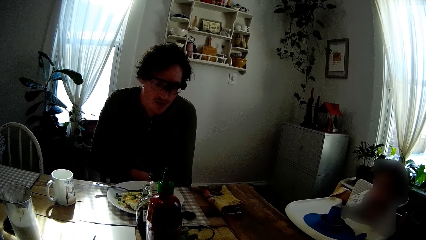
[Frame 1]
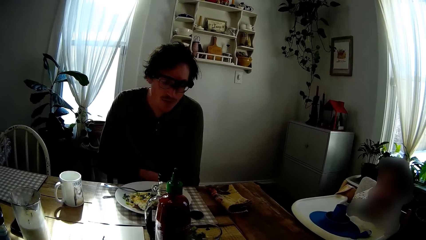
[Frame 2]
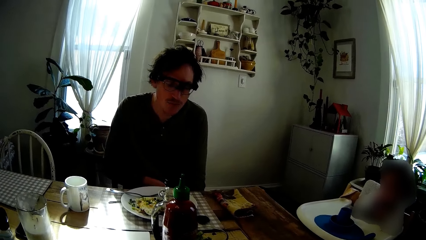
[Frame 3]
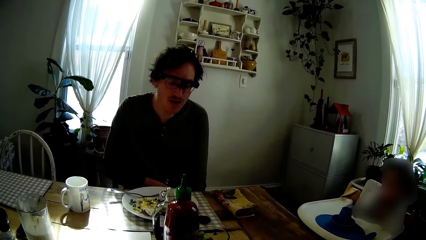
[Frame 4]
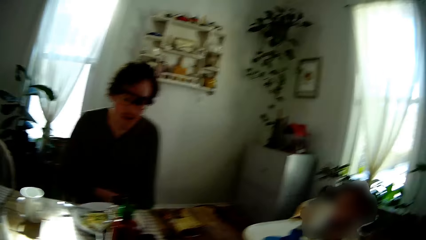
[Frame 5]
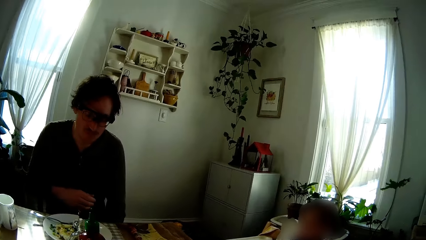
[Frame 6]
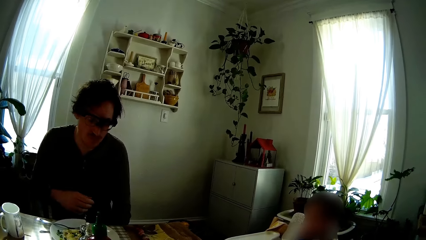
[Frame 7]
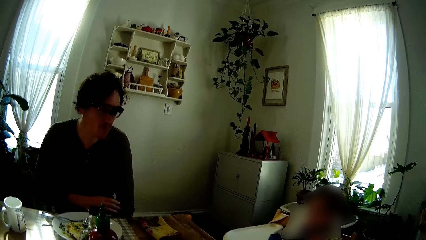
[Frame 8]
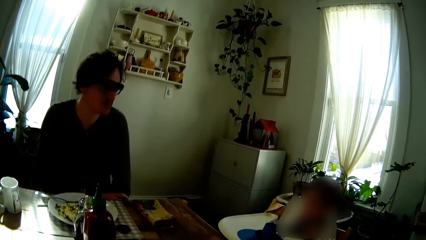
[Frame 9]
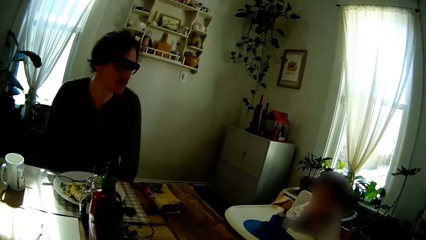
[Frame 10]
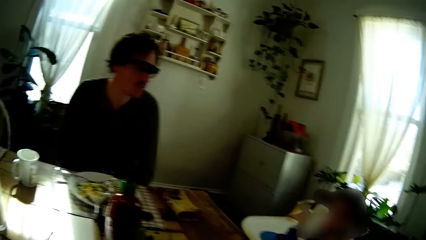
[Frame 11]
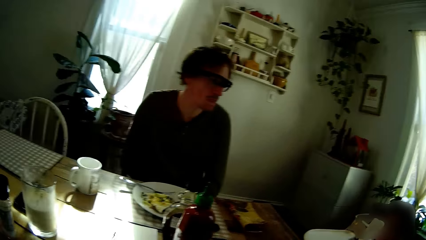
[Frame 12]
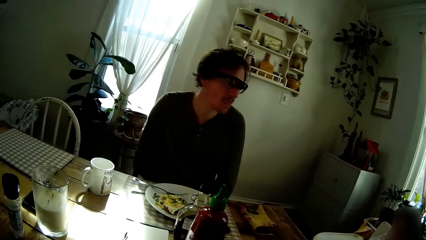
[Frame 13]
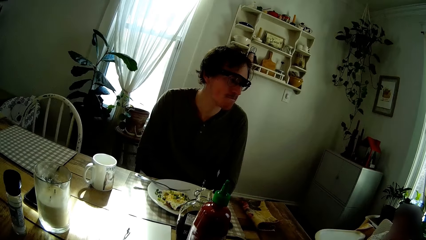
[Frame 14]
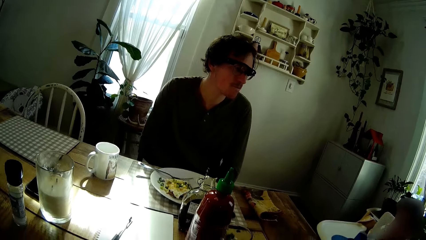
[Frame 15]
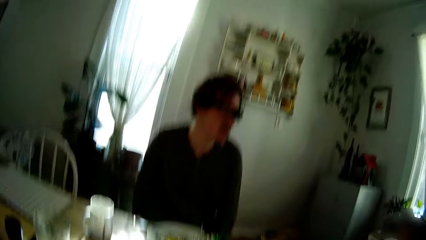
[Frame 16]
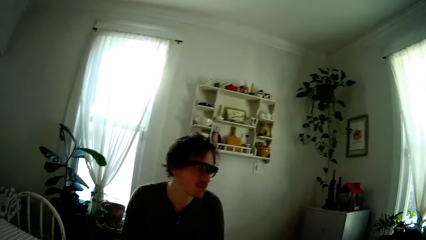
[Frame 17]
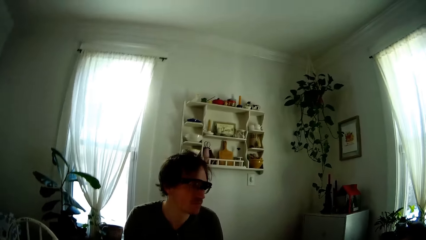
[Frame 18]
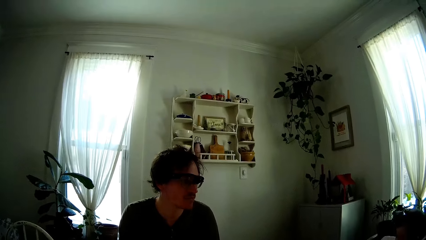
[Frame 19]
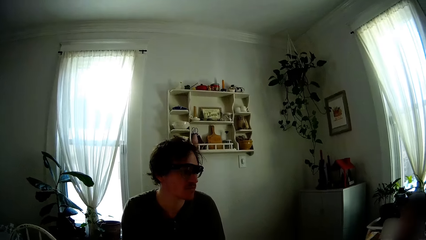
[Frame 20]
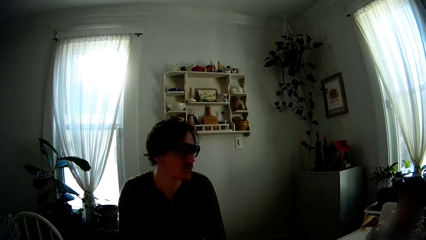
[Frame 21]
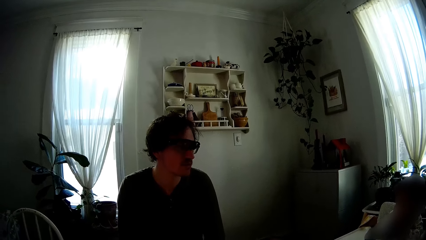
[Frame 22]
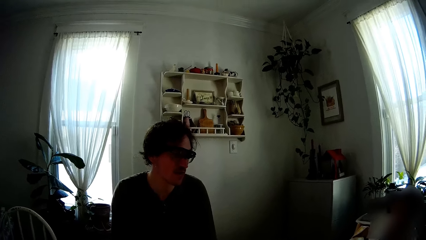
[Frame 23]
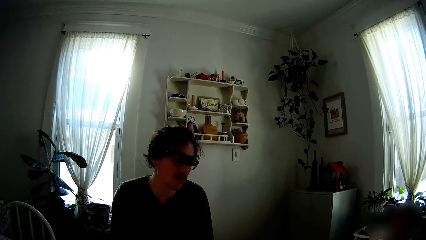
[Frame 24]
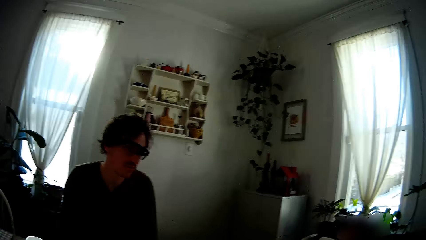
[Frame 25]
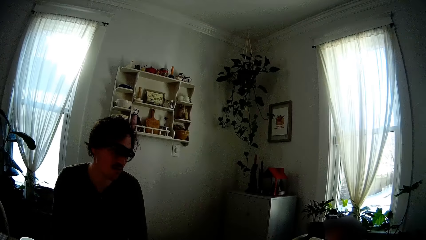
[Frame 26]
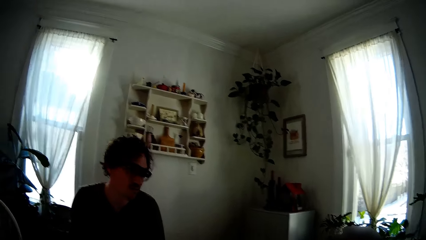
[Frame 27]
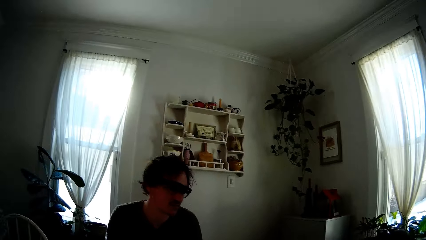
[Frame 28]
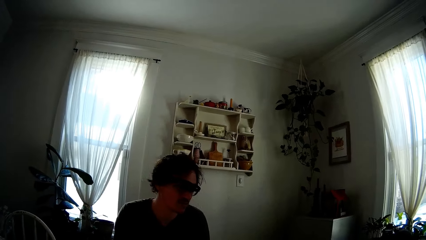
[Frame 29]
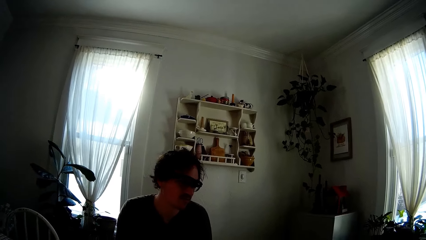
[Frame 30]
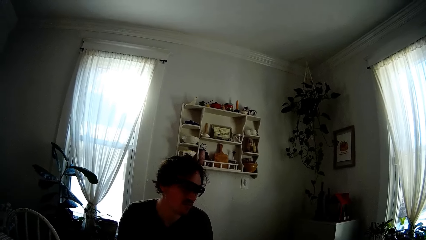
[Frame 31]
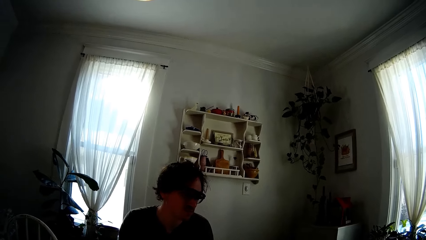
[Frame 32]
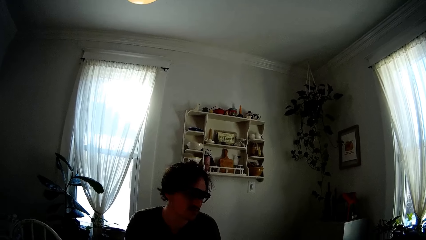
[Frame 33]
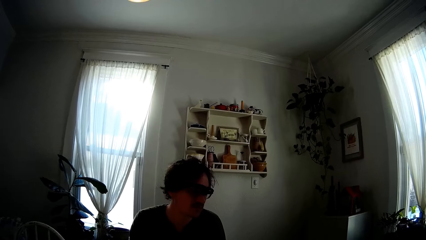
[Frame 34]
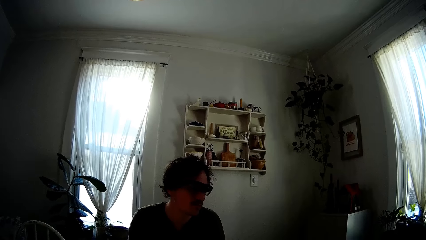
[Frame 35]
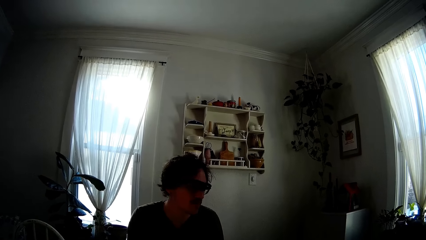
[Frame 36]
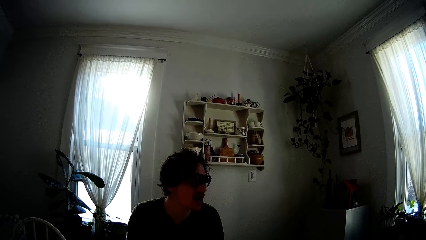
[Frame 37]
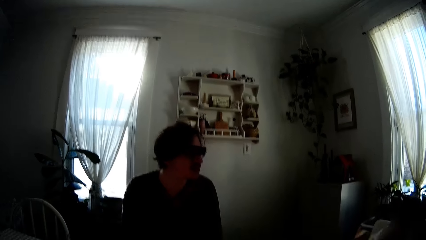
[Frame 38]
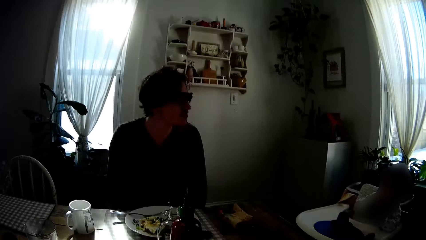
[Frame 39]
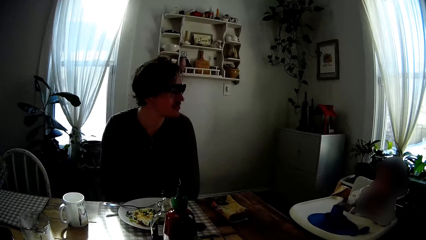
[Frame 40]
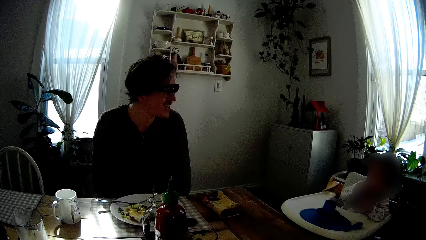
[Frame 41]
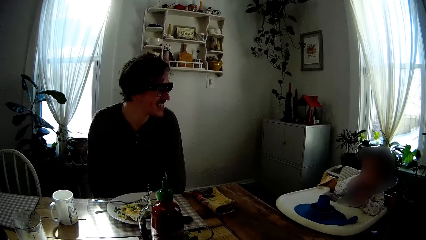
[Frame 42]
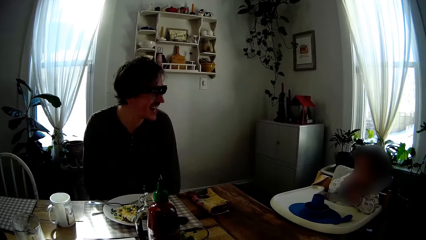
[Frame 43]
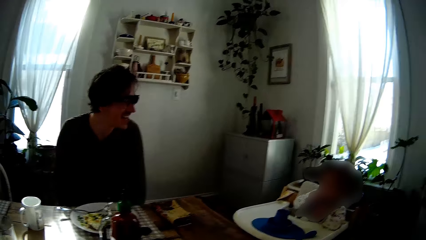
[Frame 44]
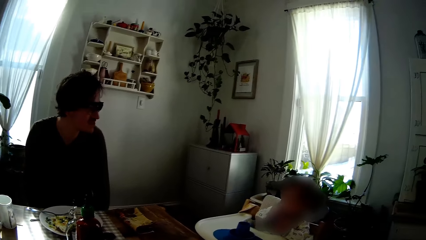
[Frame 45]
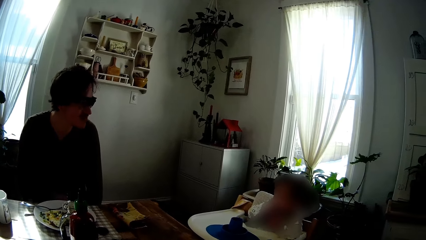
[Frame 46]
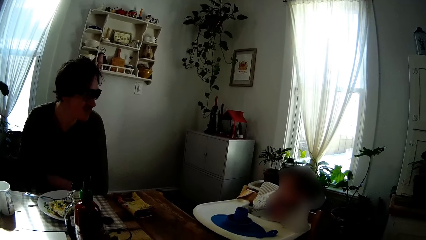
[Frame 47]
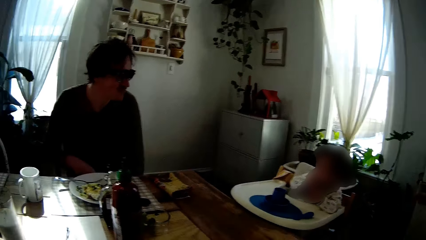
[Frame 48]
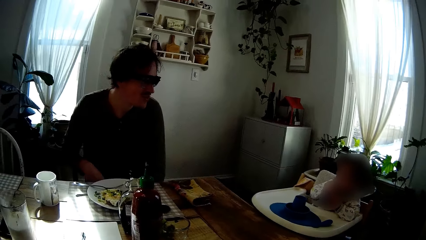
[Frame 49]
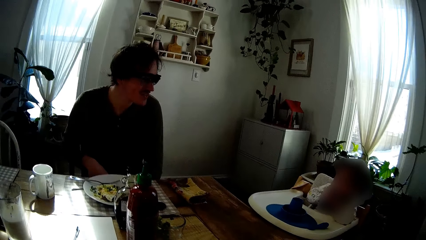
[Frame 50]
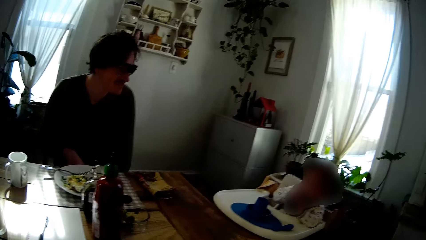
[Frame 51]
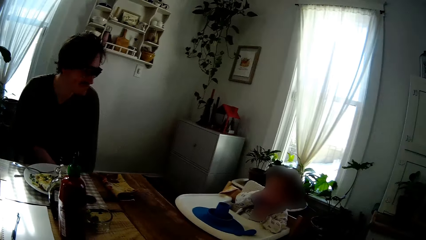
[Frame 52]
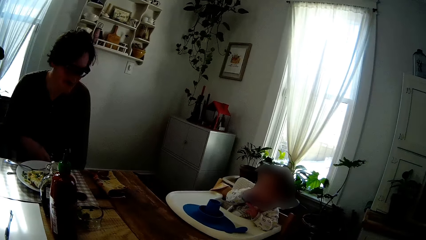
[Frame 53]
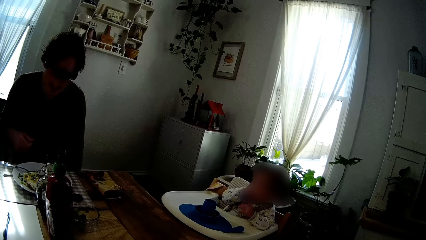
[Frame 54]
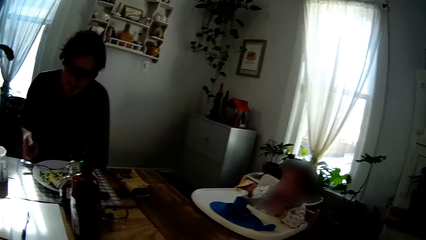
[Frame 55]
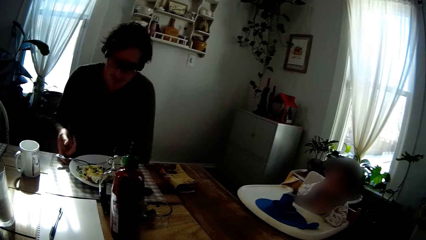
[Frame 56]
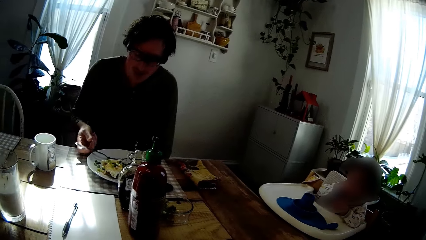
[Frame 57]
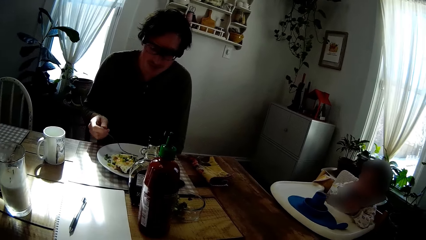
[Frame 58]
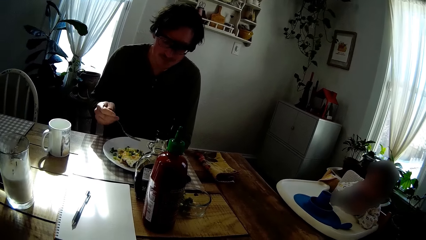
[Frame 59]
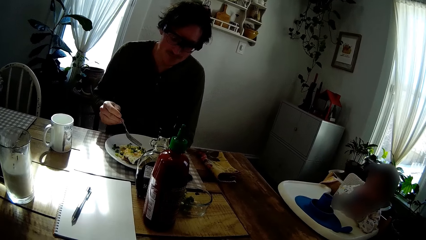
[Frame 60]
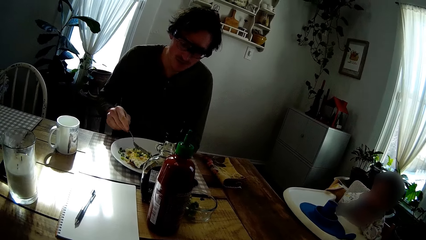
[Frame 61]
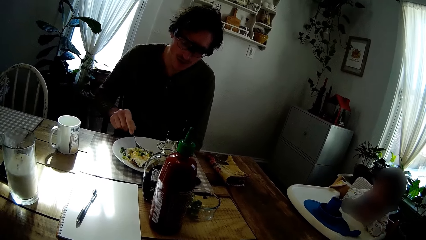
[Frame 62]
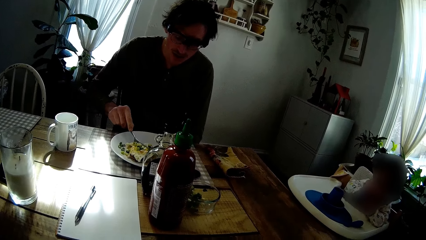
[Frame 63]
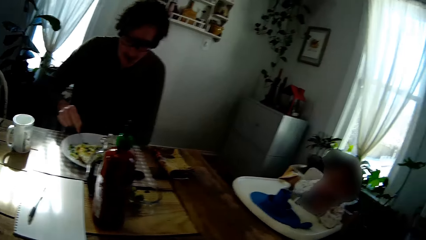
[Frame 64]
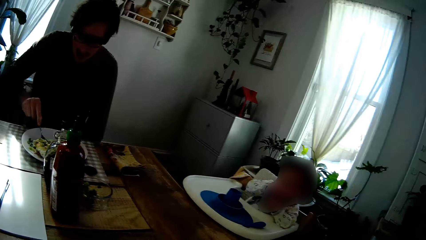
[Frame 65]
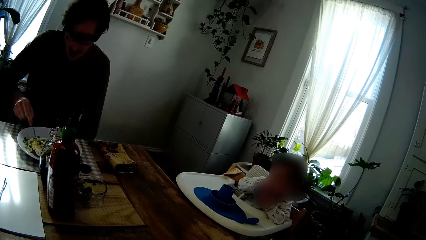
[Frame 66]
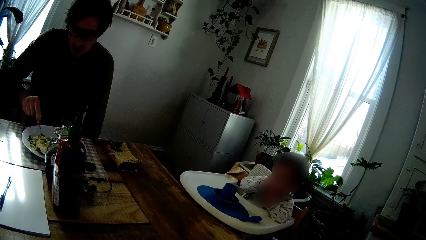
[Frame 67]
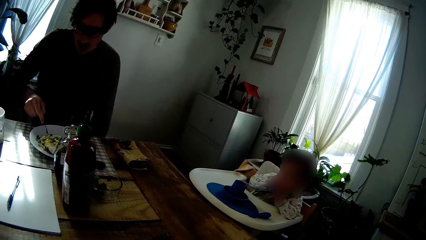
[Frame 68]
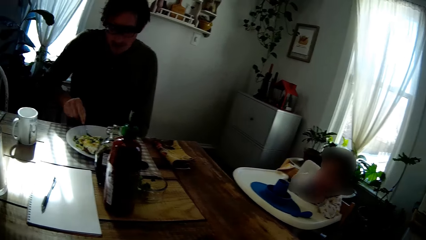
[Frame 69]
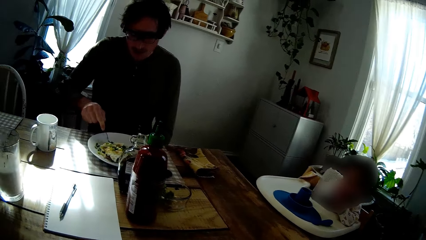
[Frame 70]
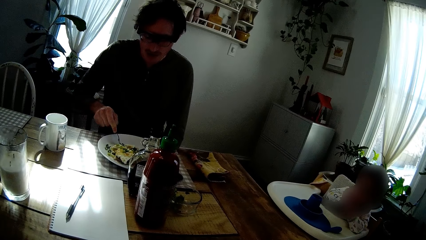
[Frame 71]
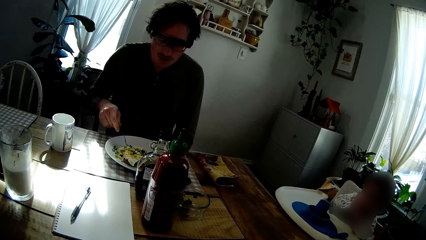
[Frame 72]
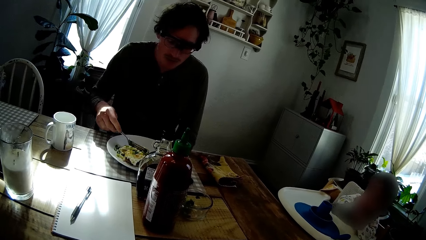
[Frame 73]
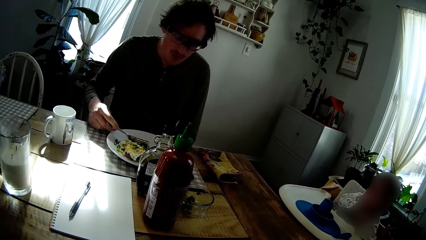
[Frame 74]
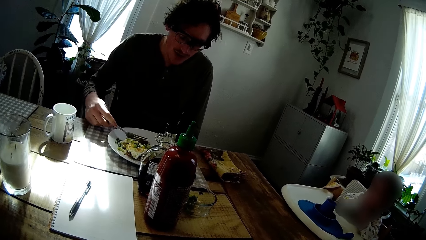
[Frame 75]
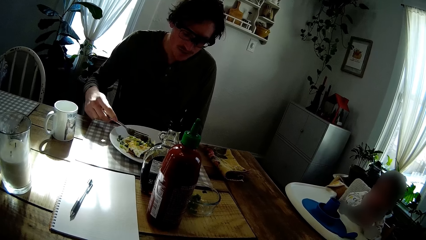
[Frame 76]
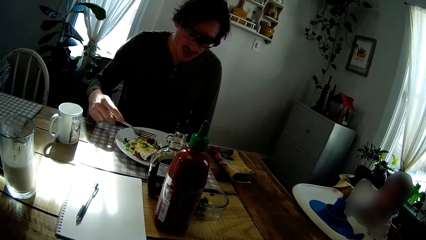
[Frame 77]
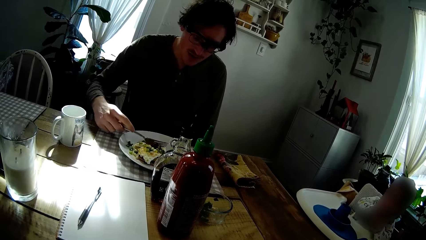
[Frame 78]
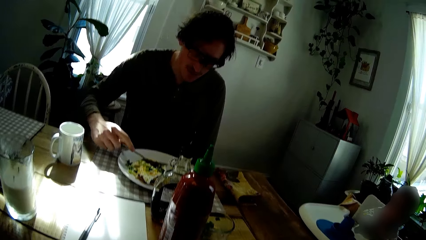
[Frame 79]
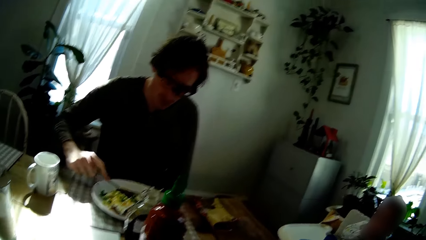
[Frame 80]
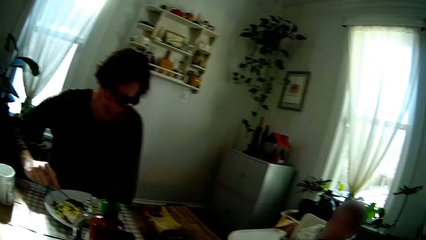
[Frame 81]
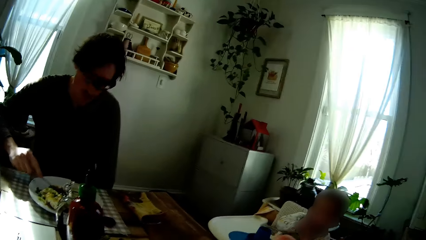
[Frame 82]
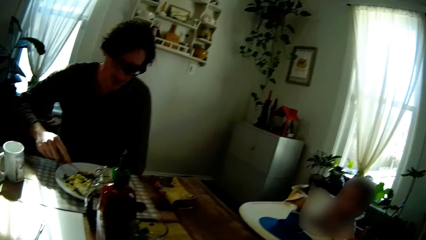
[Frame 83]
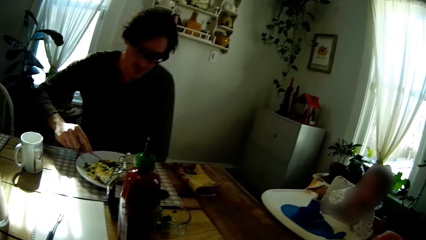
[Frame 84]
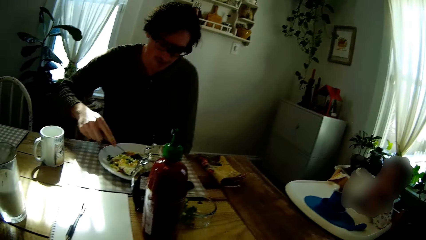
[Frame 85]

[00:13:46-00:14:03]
The camera wearer converses with a man. The man picks up the fork on the plate with his right hand and cuts the scrambled eggs on the plate with the fork in his right hand.
